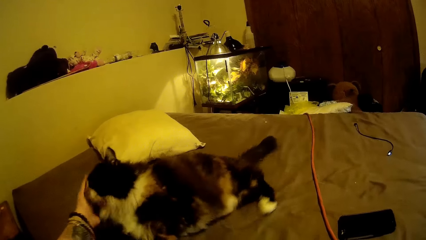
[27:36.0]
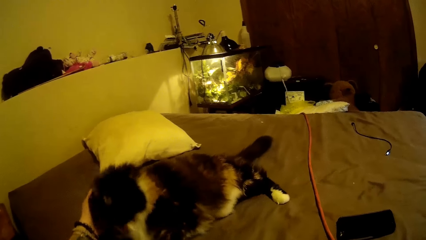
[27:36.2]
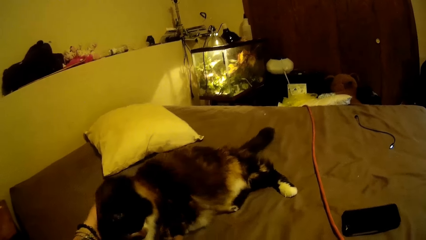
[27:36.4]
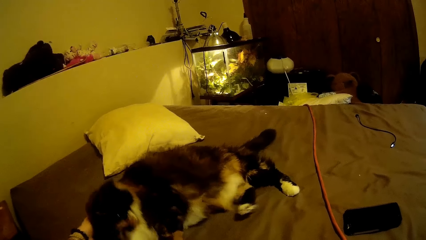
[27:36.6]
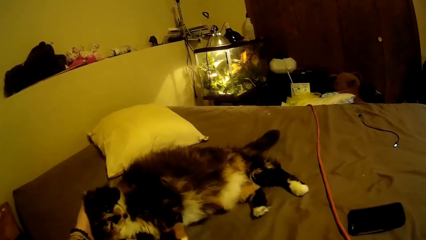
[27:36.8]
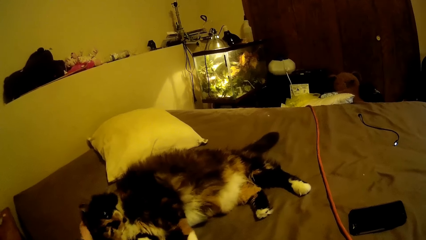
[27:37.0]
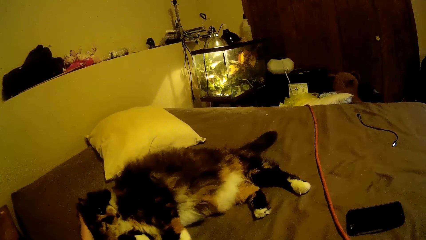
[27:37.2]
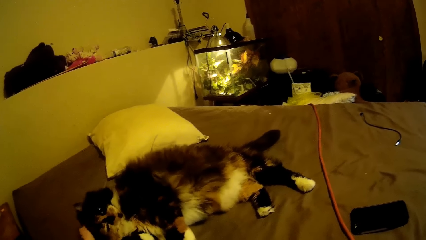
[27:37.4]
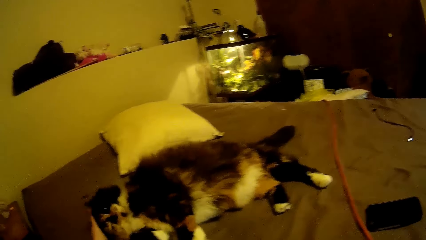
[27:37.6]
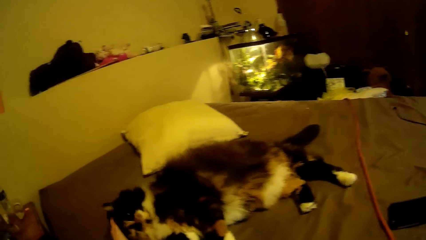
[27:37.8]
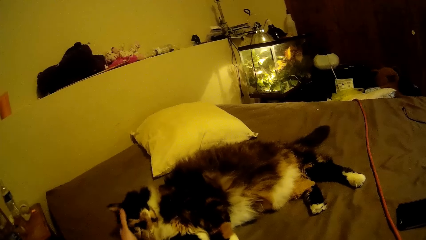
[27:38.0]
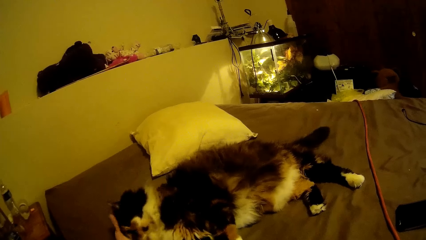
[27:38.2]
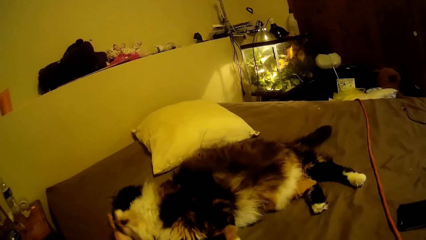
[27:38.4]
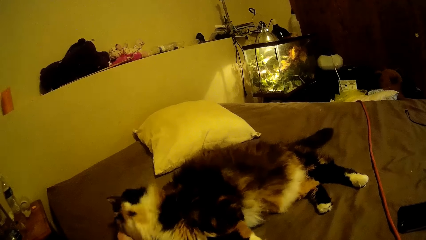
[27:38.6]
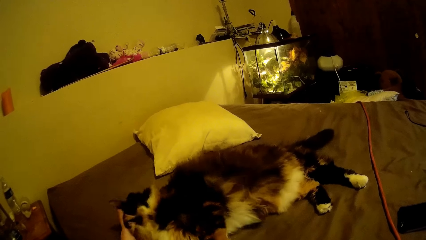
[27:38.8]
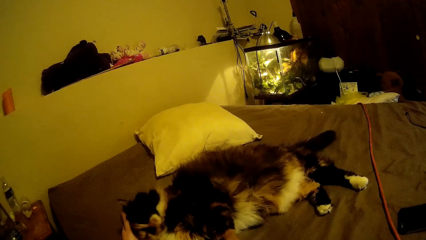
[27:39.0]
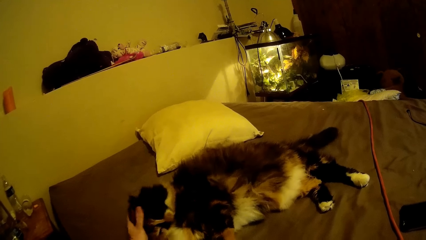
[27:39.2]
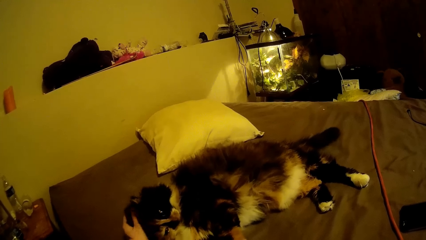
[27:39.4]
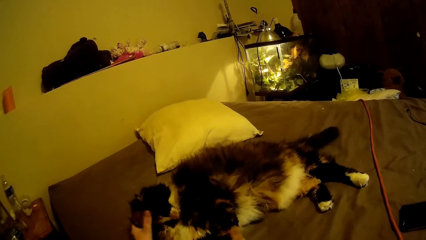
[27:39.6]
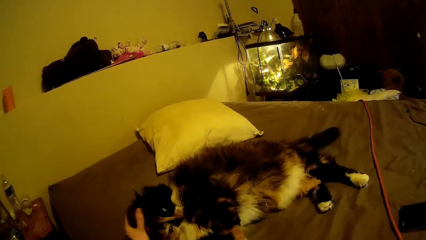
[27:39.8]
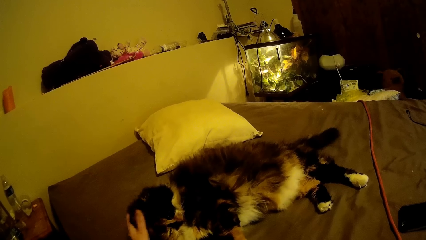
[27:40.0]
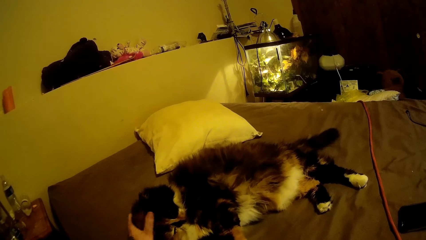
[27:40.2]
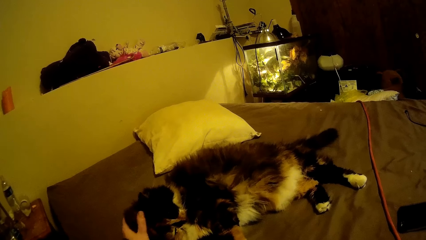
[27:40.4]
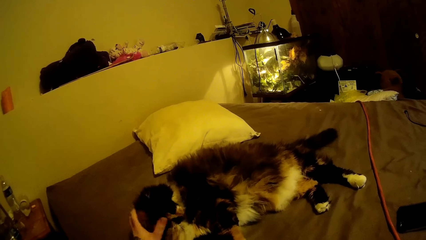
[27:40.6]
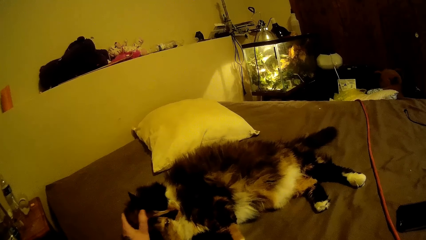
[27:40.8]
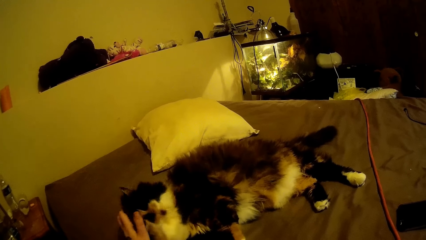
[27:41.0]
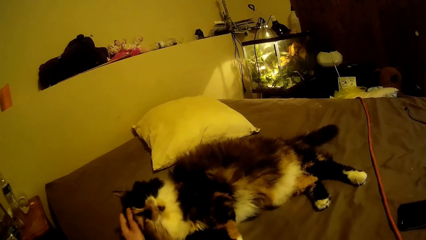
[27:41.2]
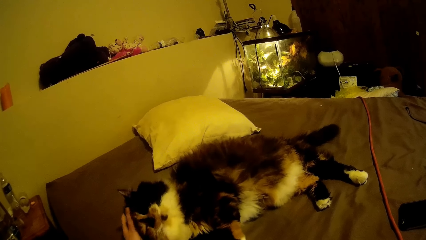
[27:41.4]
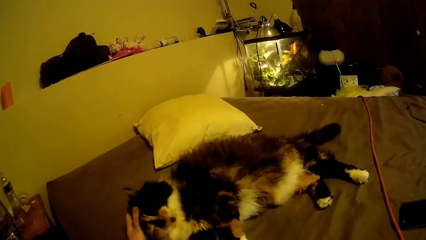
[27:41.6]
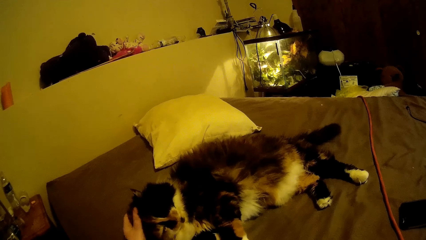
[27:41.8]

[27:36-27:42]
The camera wearer pets a cat on the bed with her left hand. The cat lies on the bed.

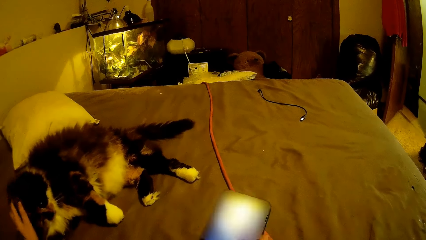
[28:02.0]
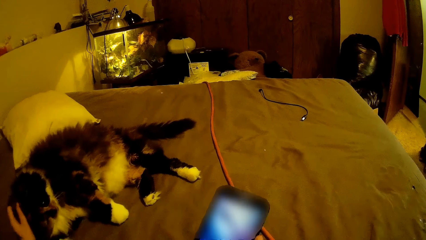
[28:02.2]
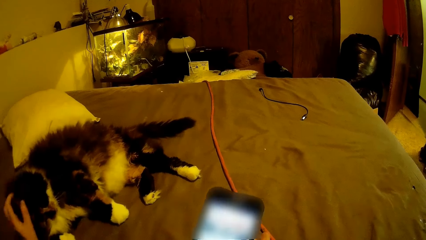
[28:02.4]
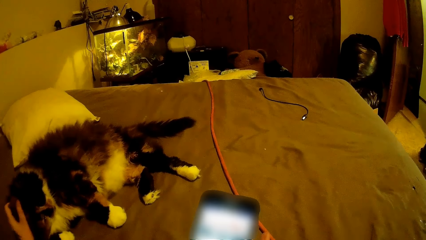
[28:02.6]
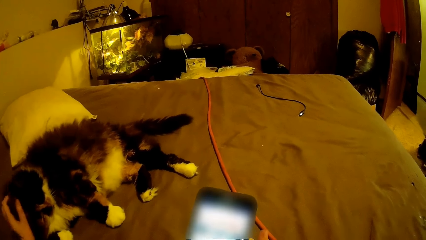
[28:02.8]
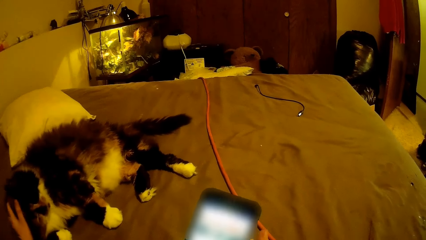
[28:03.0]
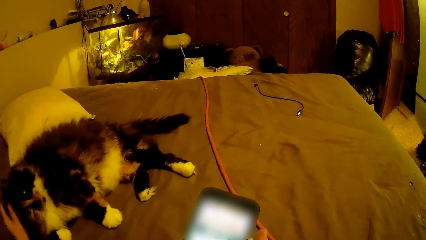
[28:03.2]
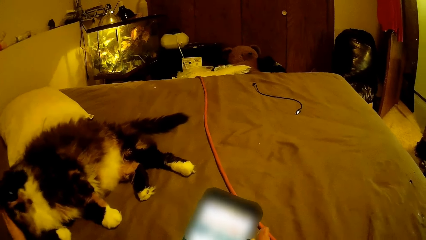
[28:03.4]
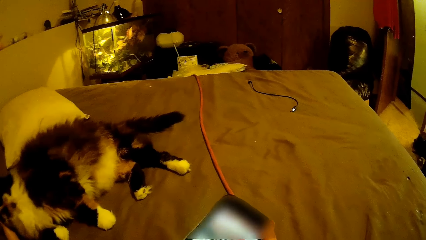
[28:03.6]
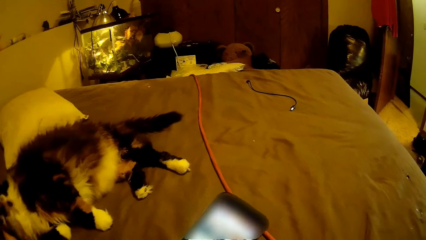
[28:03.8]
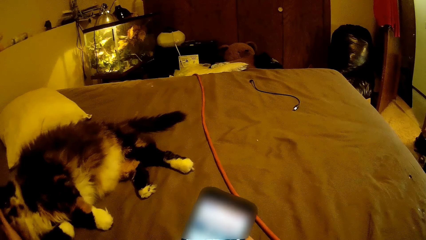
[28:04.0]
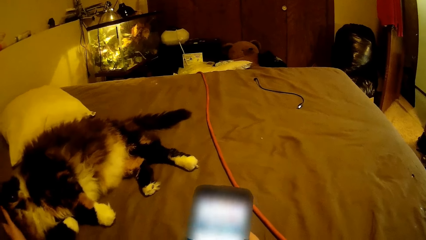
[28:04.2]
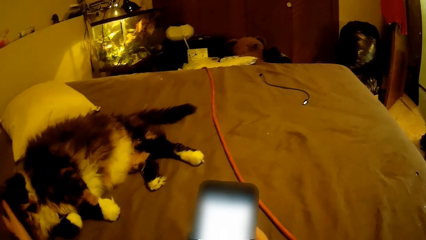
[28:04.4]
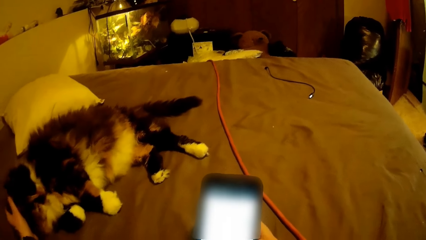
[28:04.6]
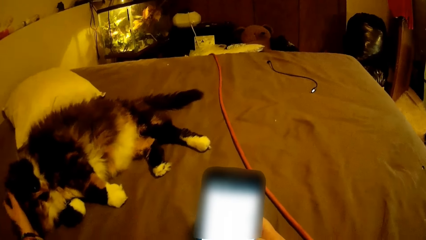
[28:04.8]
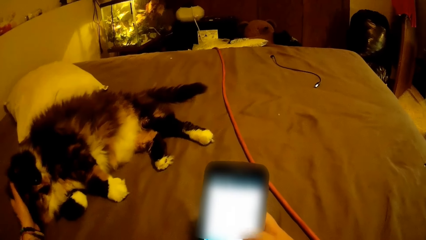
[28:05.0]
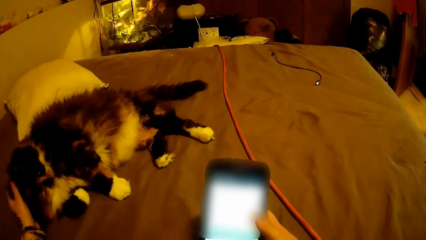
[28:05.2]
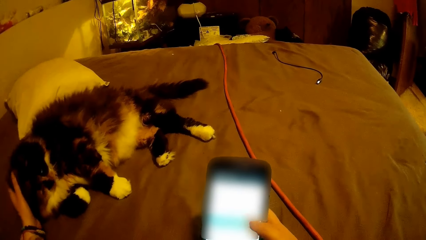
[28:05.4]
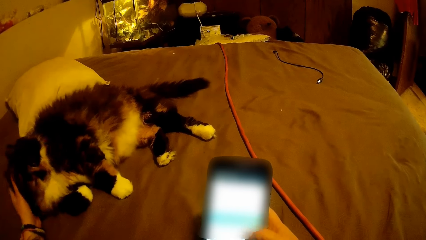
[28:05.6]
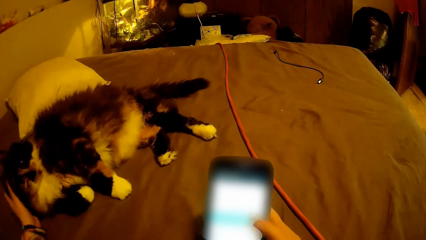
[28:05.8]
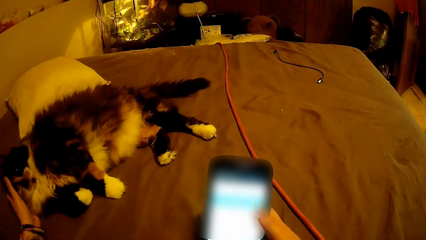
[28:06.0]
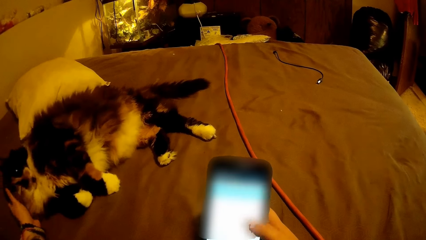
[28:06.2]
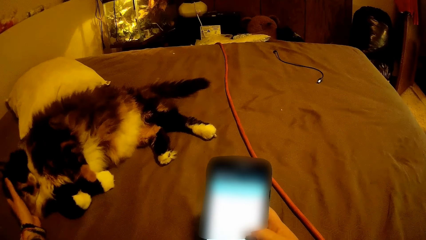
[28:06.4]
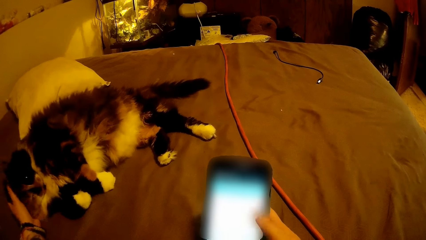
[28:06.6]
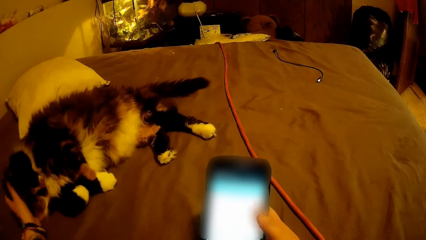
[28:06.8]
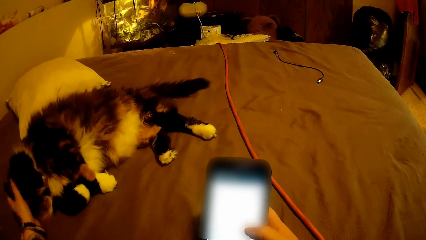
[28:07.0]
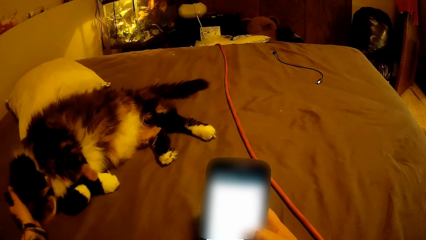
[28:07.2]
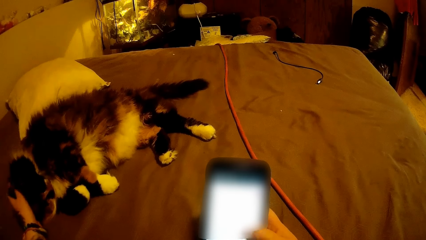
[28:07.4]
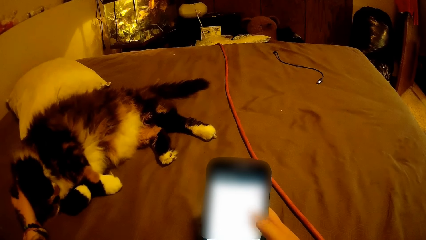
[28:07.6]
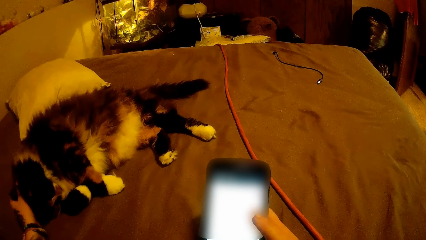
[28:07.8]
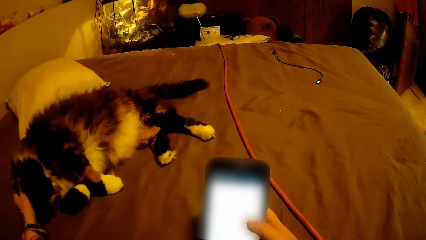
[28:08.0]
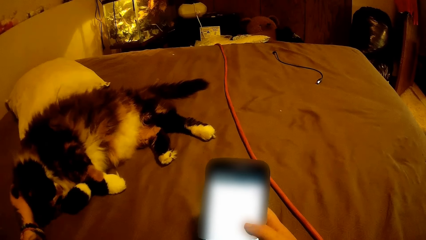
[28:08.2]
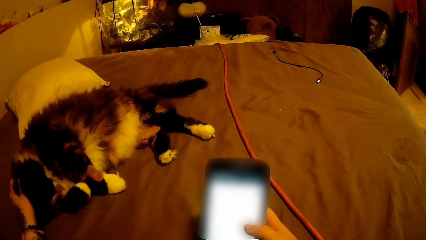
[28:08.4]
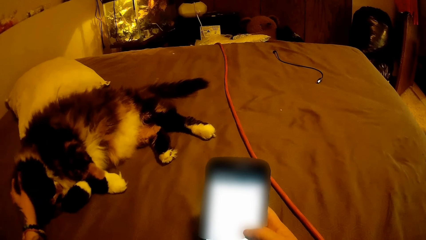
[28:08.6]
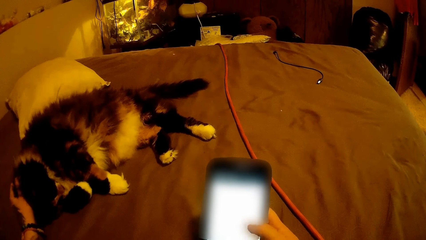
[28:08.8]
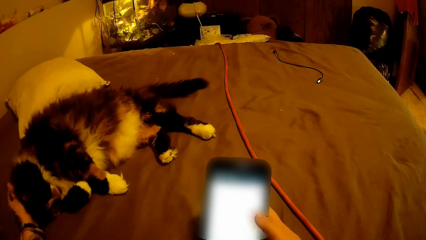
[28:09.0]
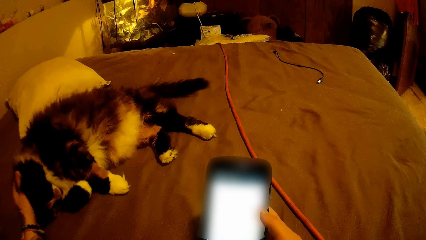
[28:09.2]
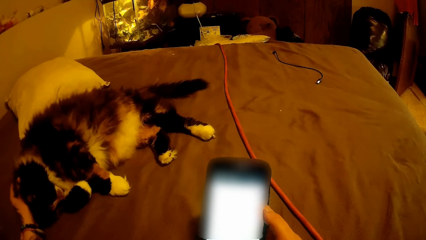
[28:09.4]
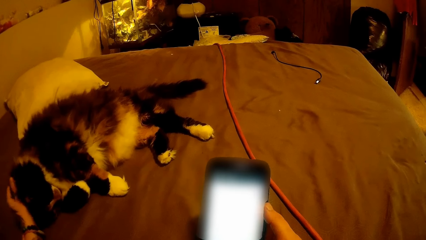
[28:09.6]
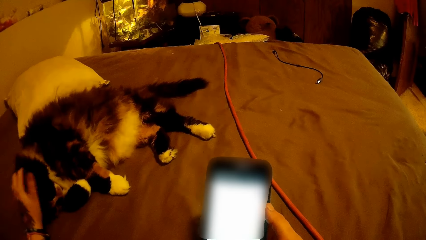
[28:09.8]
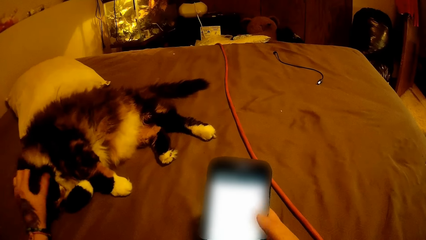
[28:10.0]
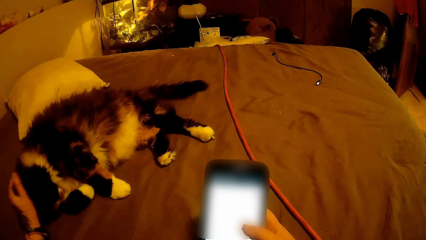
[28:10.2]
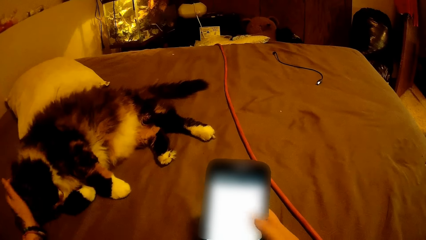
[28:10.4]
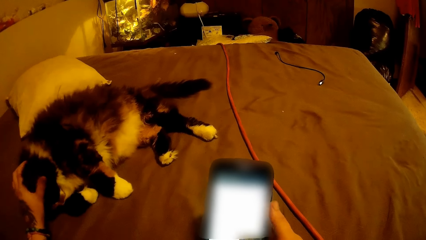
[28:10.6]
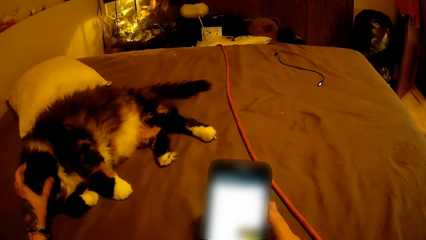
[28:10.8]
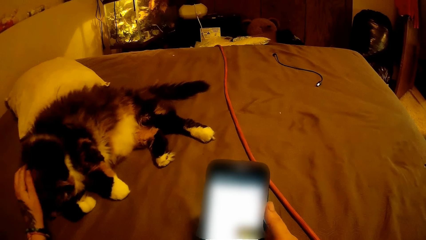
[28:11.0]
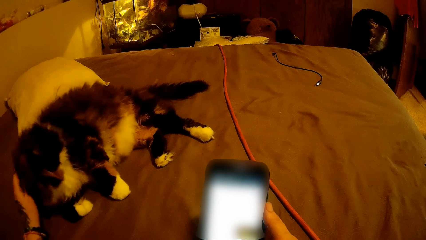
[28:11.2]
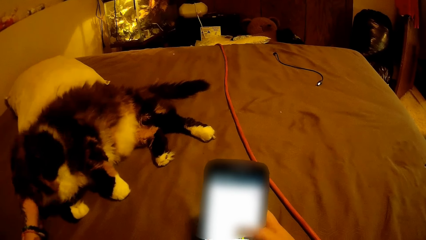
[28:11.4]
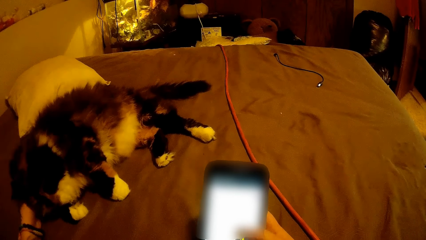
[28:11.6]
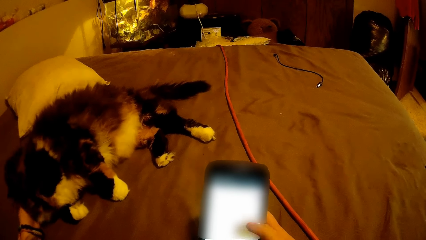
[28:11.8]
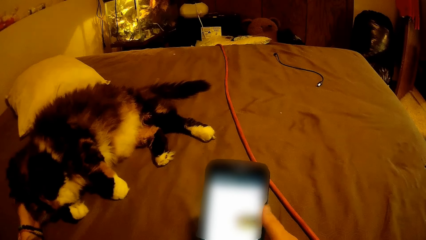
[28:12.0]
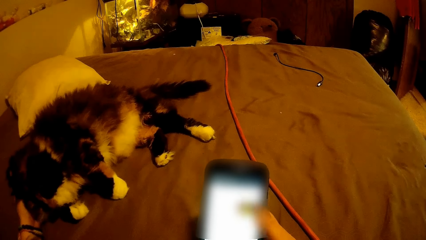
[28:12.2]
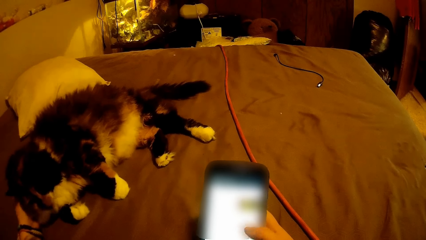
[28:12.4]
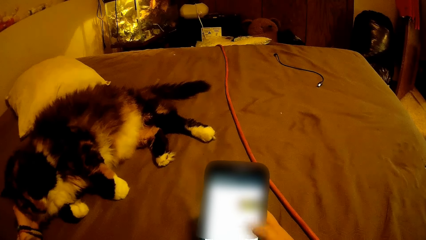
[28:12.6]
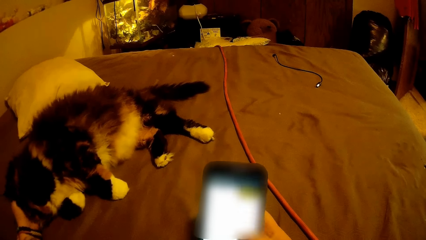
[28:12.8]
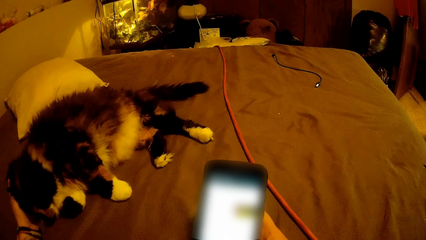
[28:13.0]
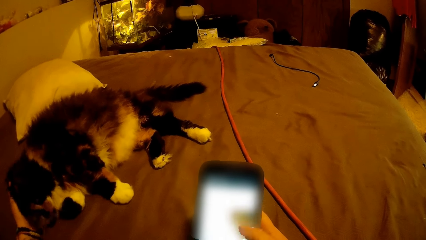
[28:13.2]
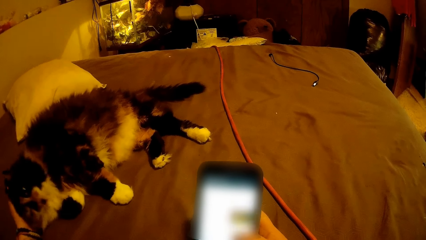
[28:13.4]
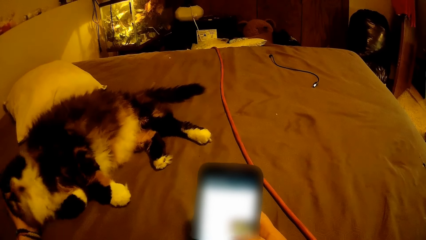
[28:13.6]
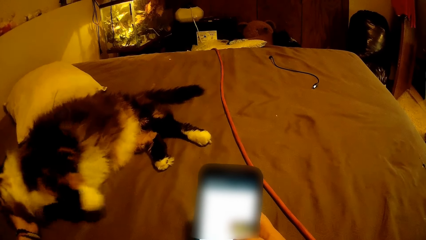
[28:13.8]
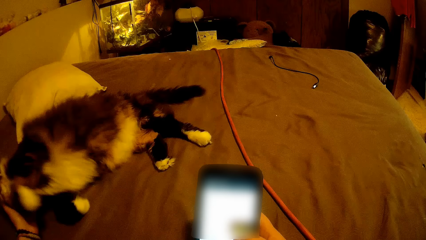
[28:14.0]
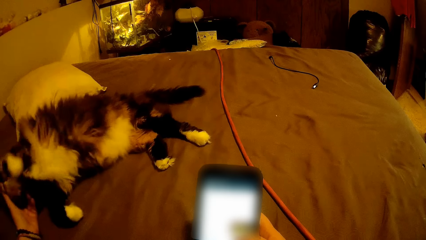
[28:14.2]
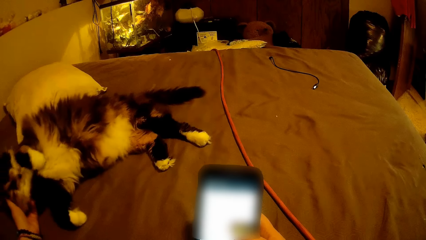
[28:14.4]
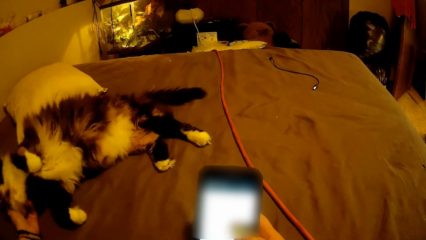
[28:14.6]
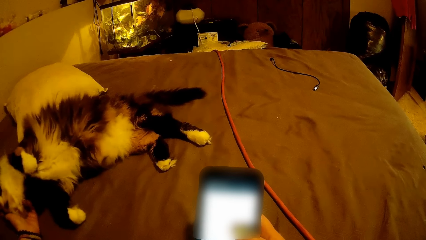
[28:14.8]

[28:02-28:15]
The camera wearer operates a mobile phone with a hand. They pat a cat with a hand. They operate the mobile phone with a hand. They pat the cat with a hand. They operate the mobile phone with a hand.
